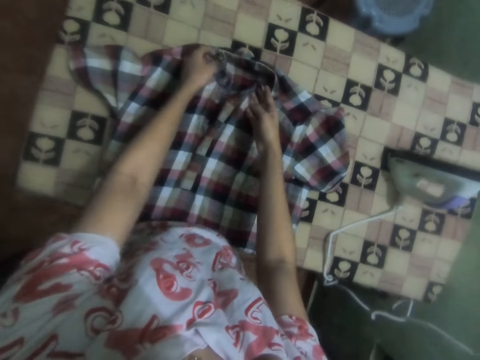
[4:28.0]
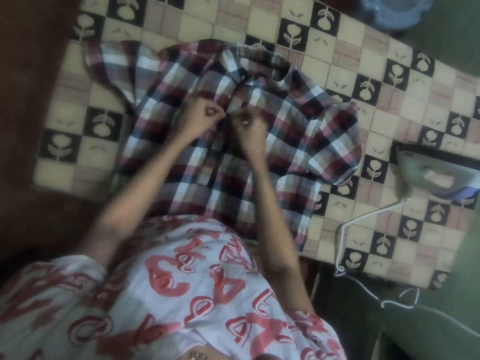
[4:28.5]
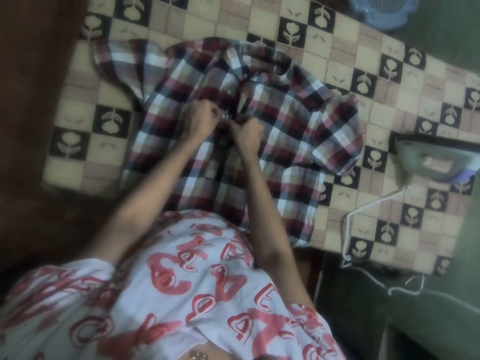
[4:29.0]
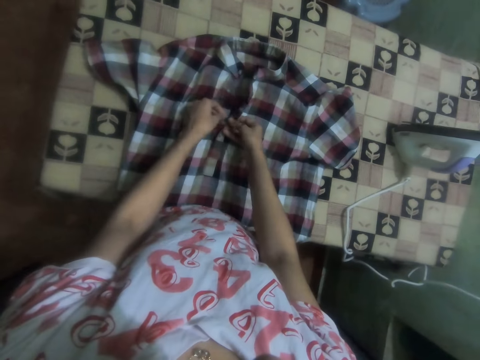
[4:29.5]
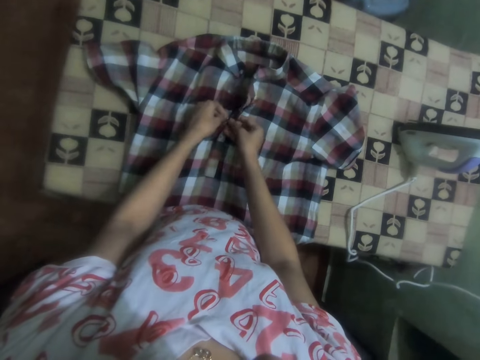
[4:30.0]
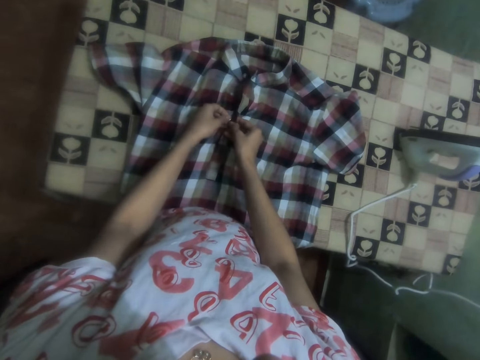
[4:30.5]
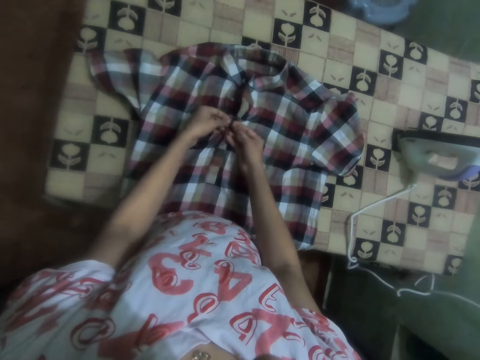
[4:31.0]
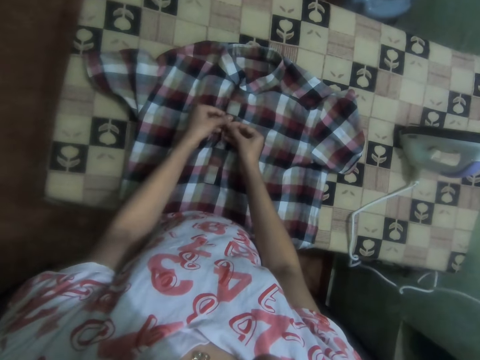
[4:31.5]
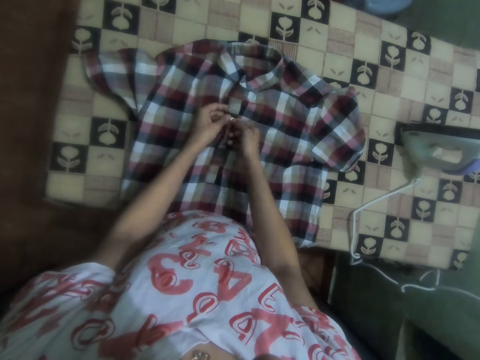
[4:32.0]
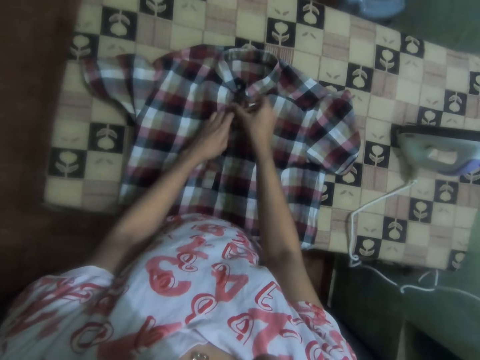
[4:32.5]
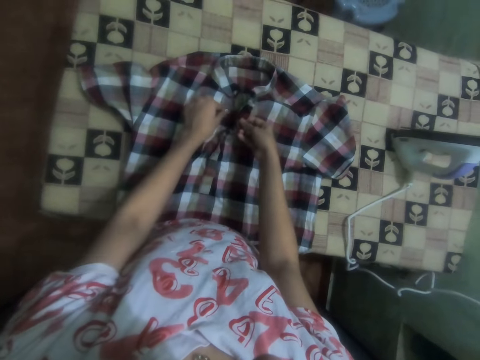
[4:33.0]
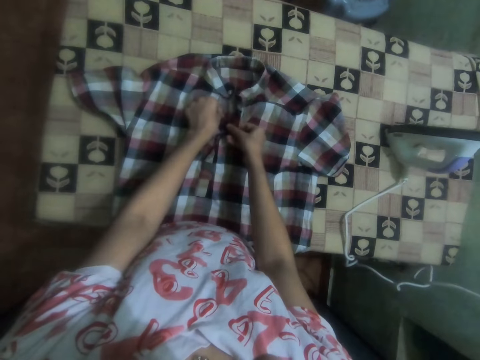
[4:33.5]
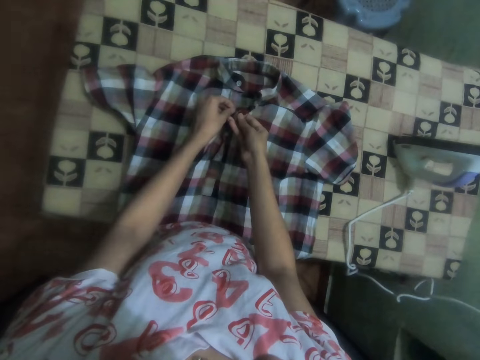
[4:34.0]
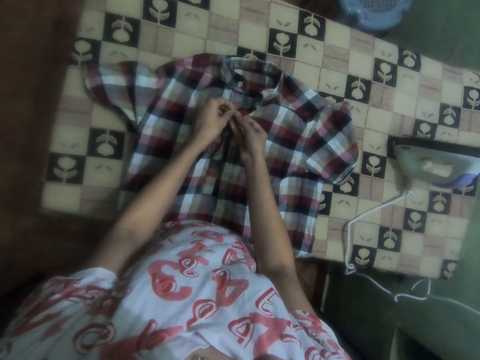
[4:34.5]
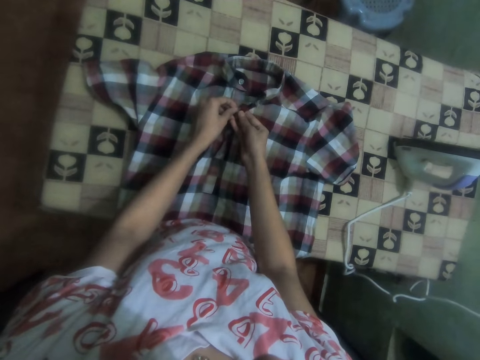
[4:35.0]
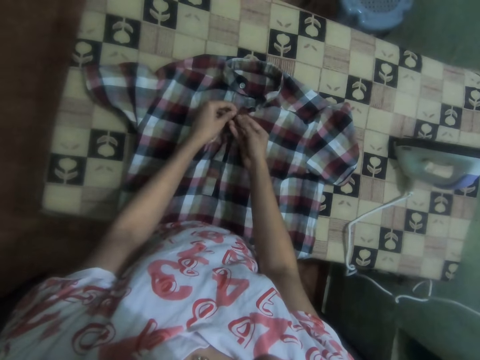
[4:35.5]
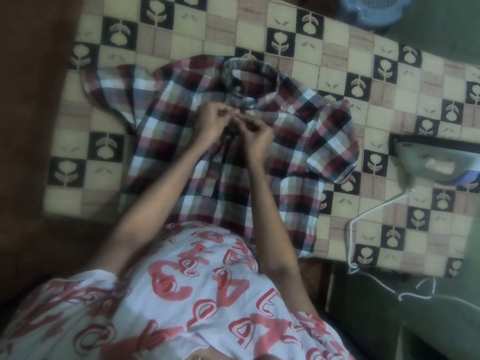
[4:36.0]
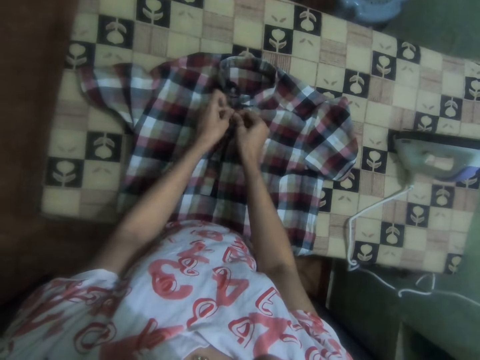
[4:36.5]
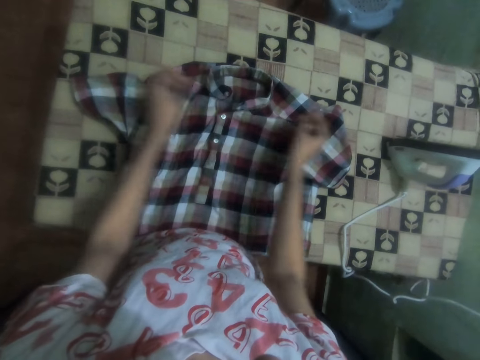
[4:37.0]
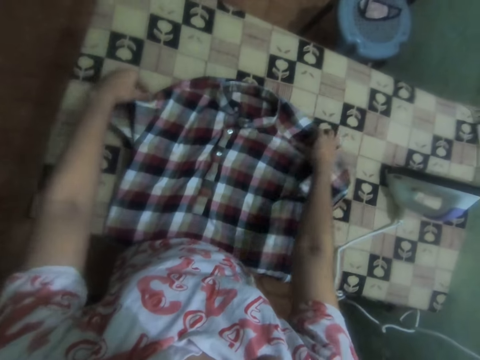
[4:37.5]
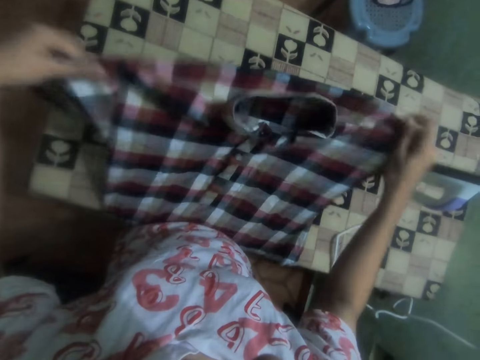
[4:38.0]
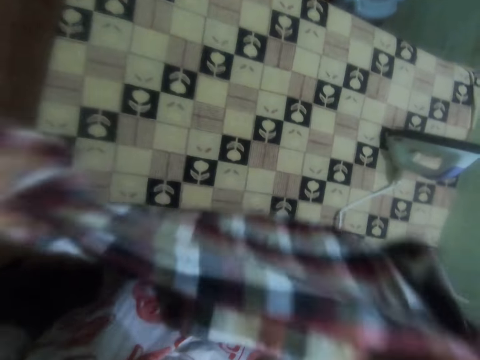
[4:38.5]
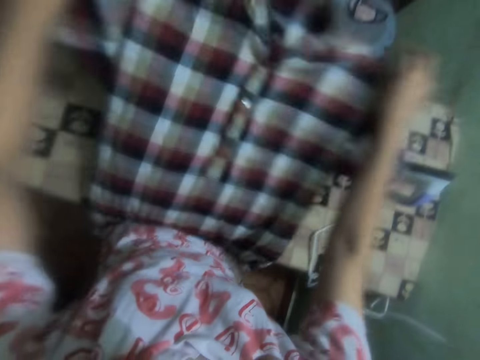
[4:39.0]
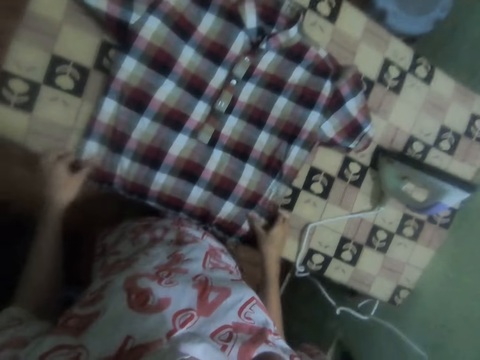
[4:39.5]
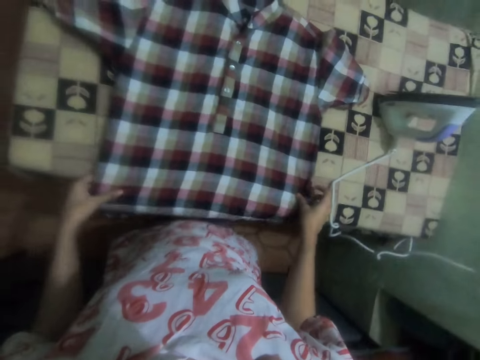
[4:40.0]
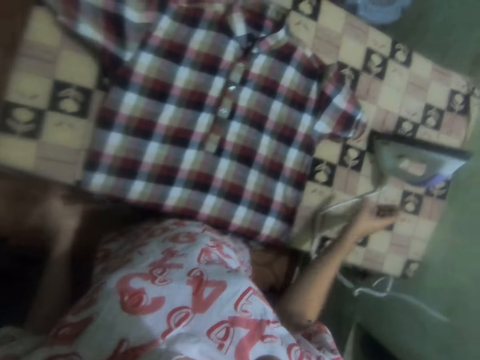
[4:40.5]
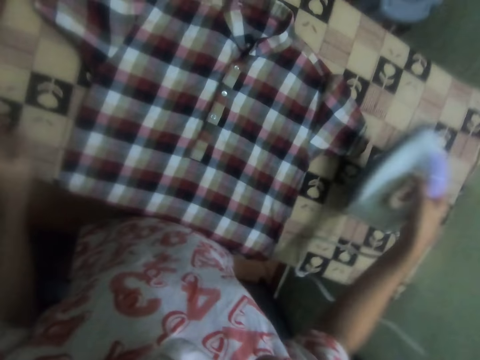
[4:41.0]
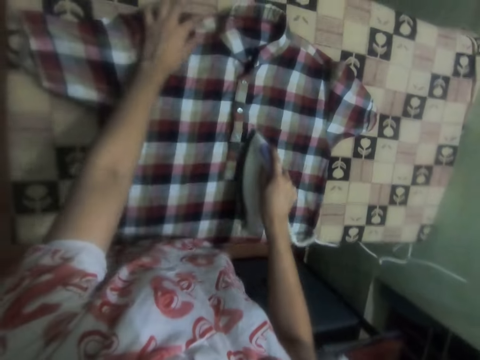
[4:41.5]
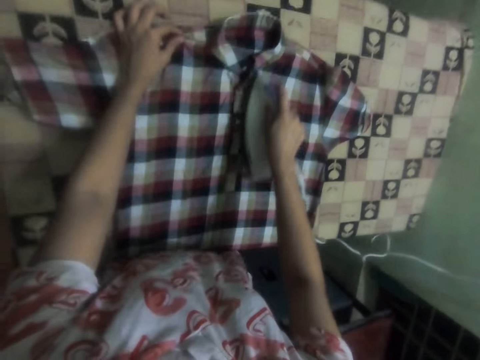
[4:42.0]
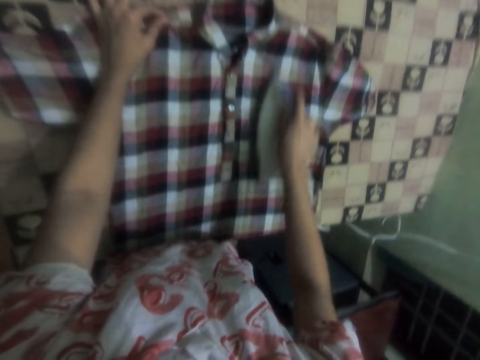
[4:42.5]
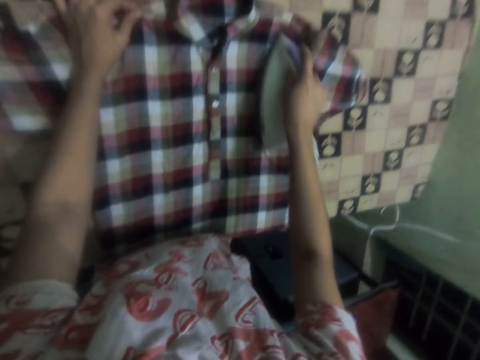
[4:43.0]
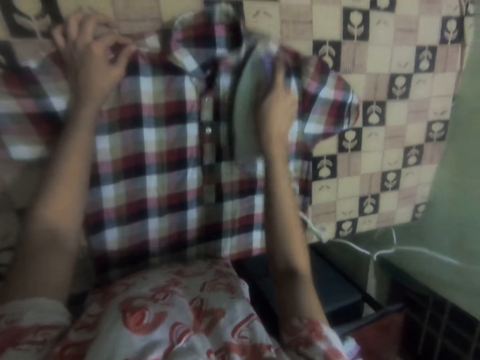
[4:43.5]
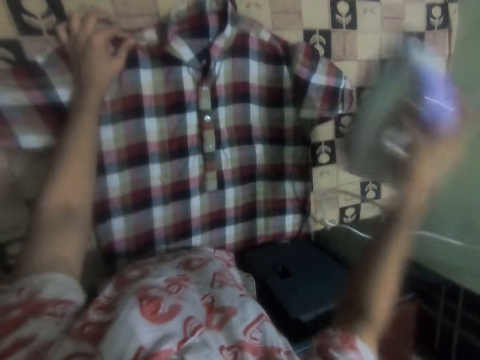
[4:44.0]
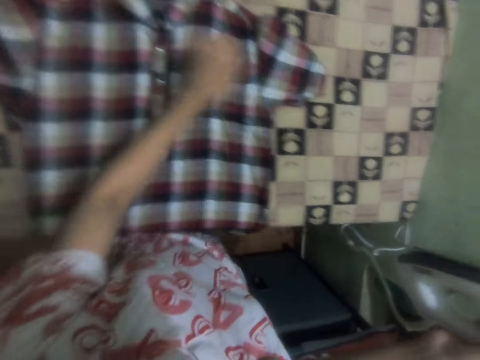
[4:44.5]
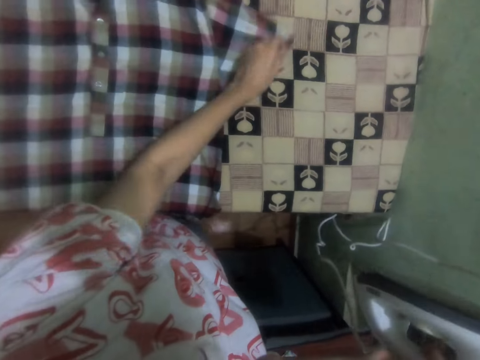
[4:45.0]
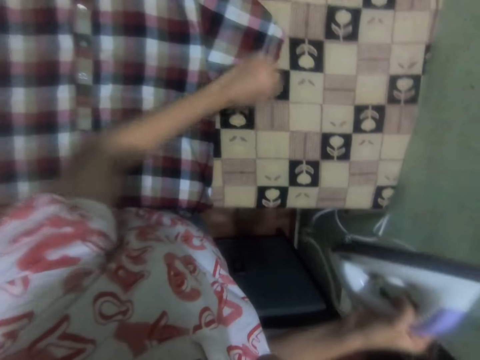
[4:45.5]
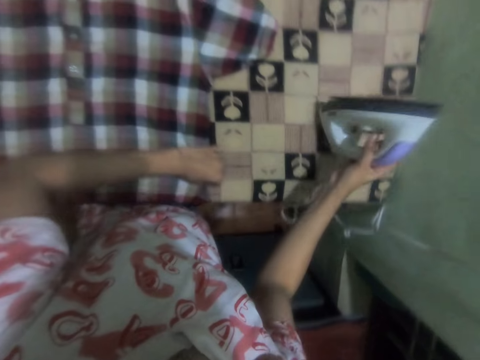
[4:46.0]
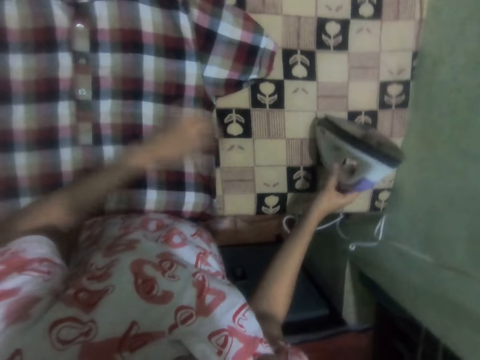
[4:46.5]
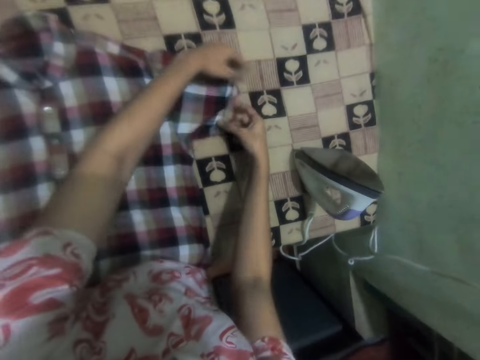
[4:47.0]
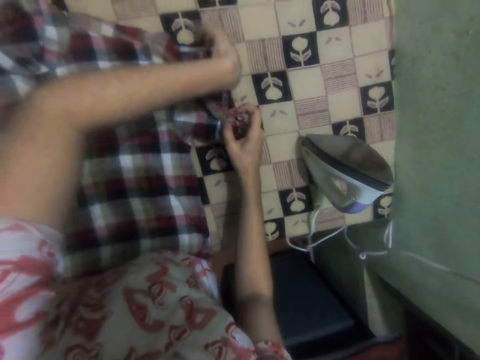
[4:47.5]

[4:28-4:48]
The camera wearer buttons up the shirt or clothes. He straightens the shirt. He puts the clothes on the table. He aligns the clothes on the table. He takes the iron box on the table. He irons the clothes with the iron box on the table. He removes the iron box from the clothes. He straightens the shirt. He puts the iron box on the table. He holds the shirt on the table with his hands. He adjusts the shirt.

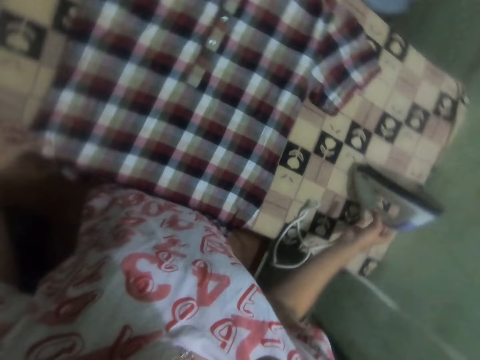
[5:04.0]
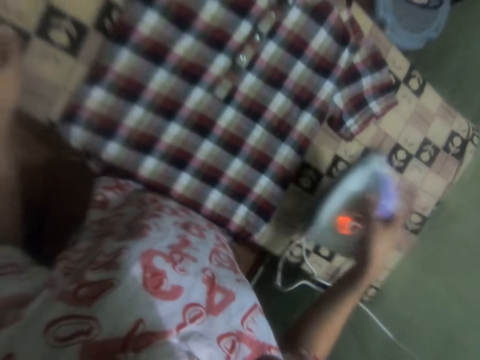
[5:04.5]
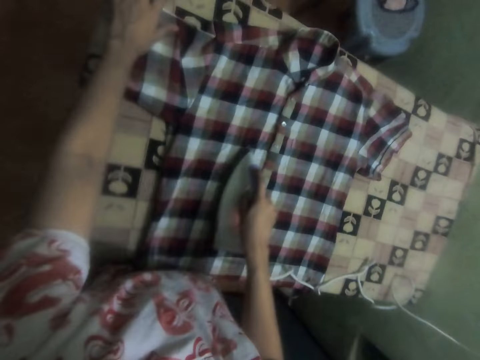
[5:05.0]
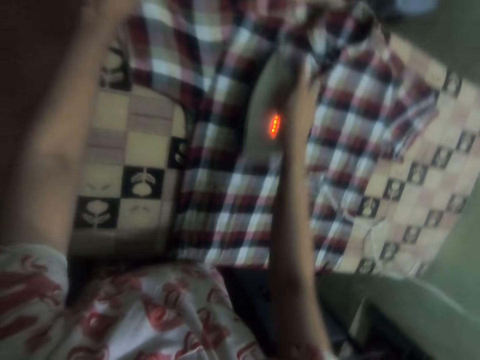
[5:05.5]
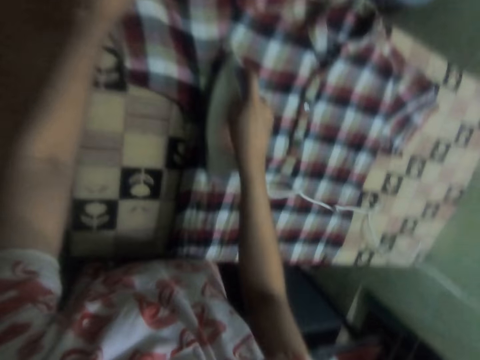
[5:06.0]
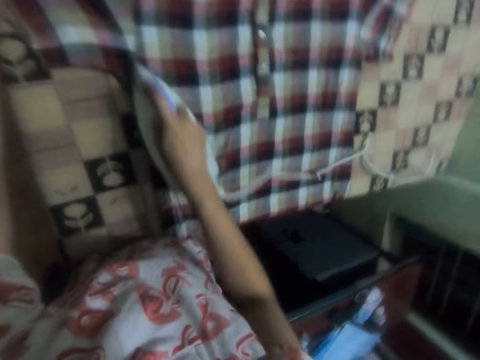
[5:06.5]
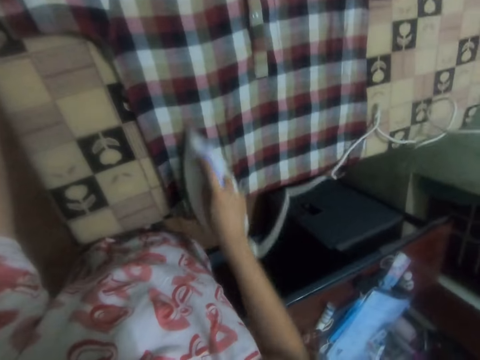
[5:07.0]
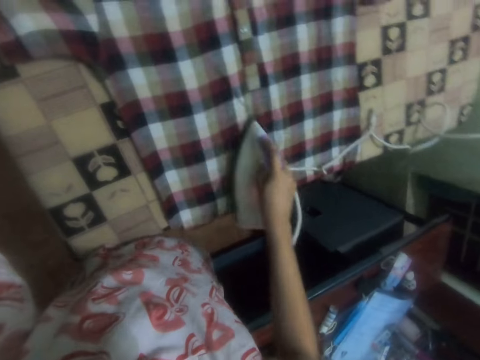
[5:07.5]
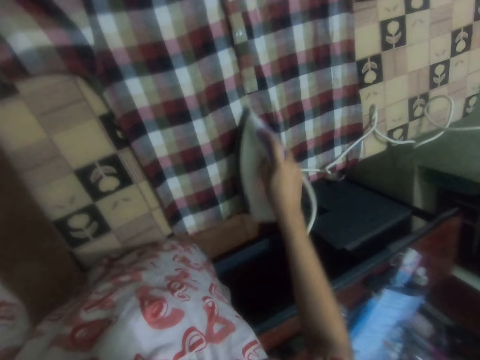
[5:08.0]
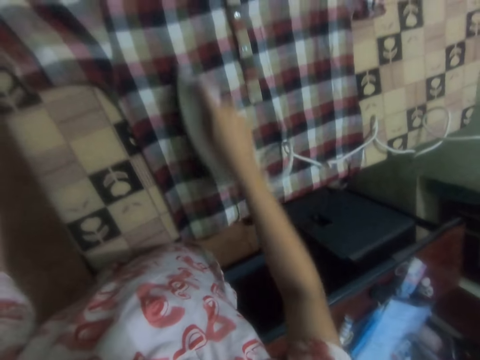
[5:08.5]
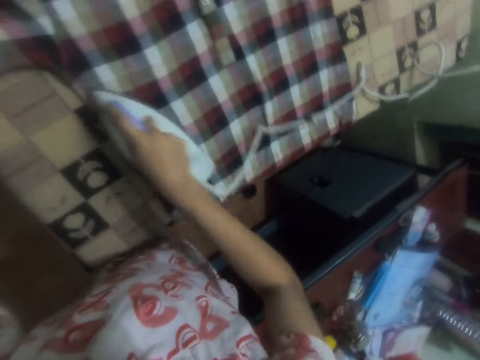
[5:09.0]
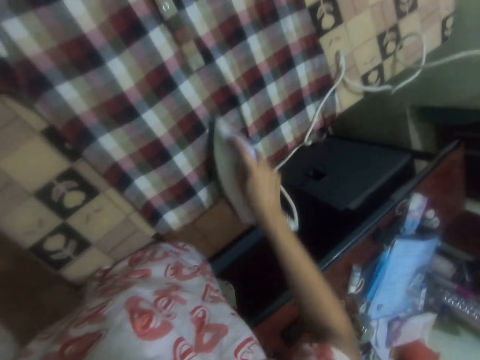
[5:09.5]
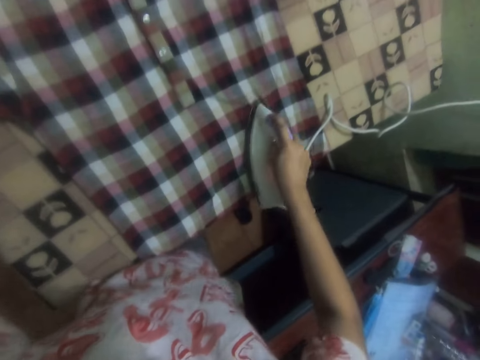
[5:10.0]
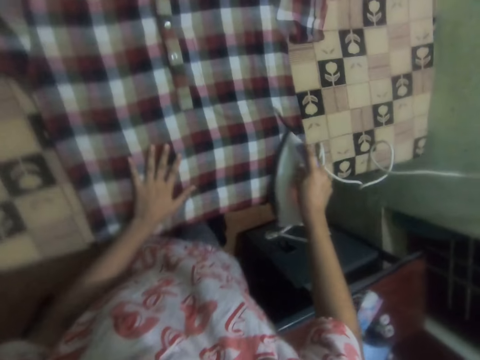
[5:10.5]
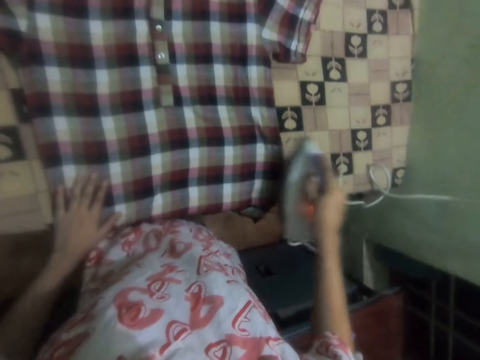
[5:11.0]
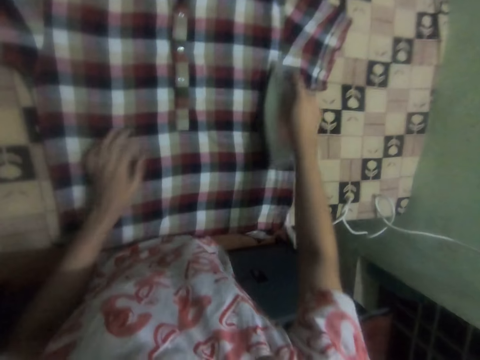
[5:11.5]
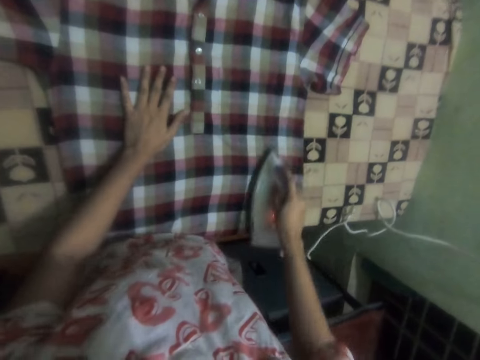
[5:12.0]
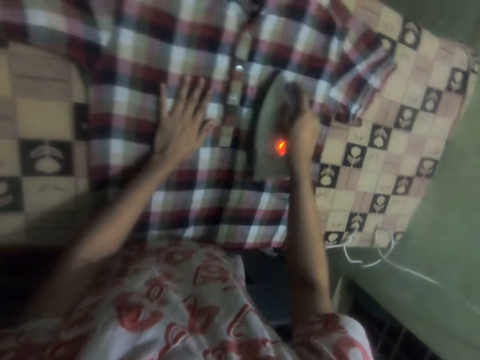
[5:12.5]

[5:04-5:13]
The camera wearer picks up the iron box on the table. They iron the shirt on the table with the iron box. They hold the shirt with the left hand.
